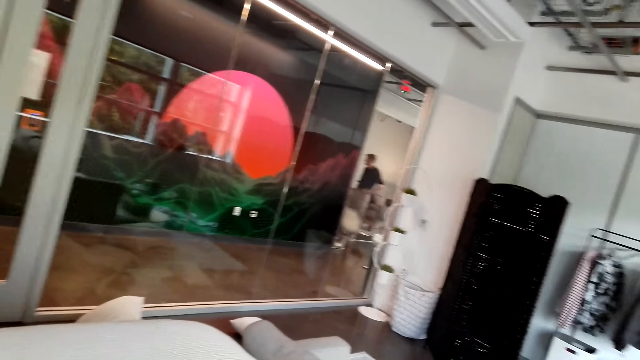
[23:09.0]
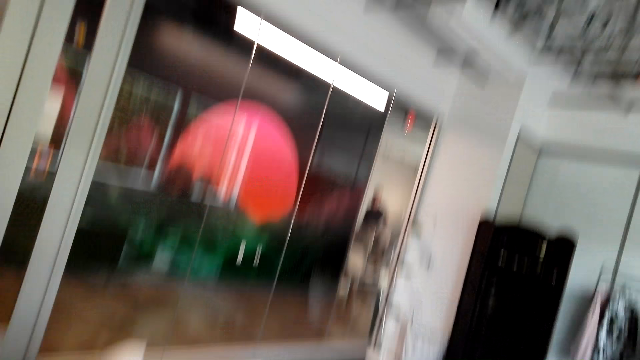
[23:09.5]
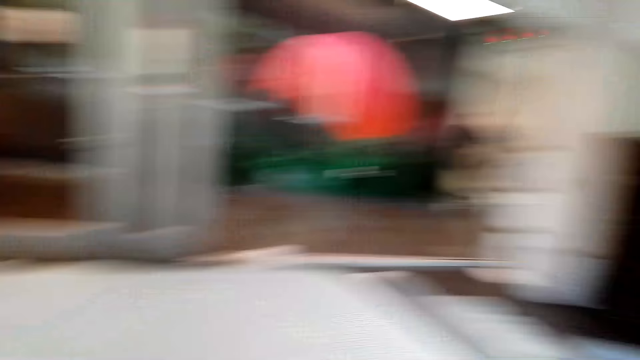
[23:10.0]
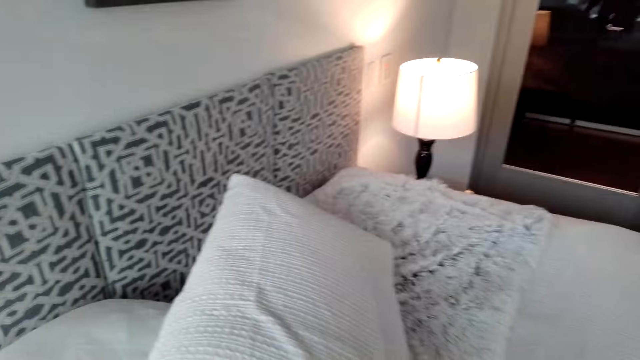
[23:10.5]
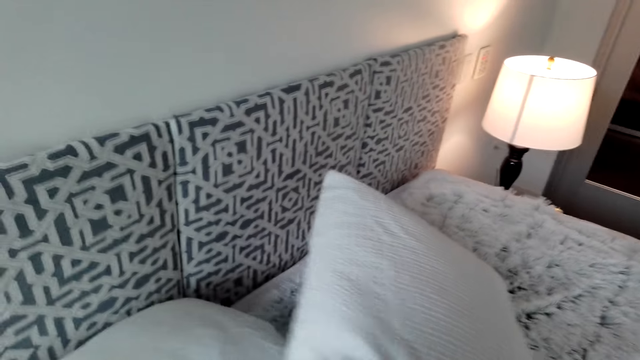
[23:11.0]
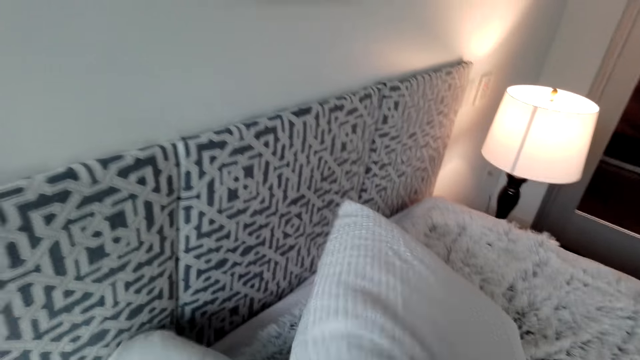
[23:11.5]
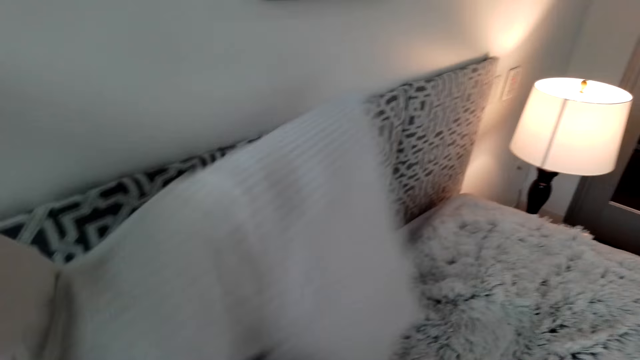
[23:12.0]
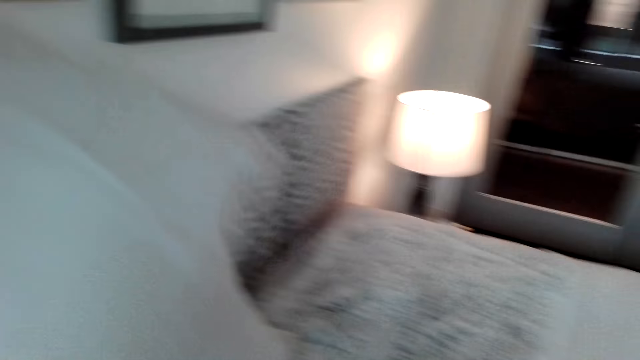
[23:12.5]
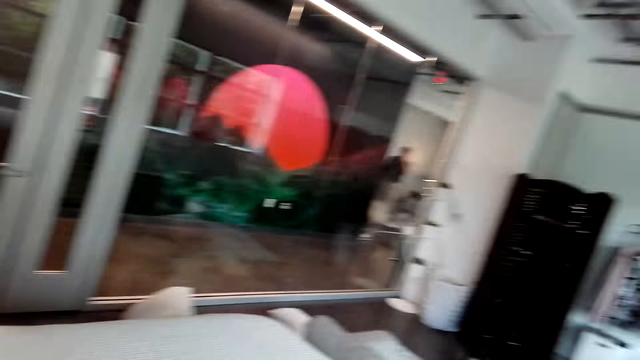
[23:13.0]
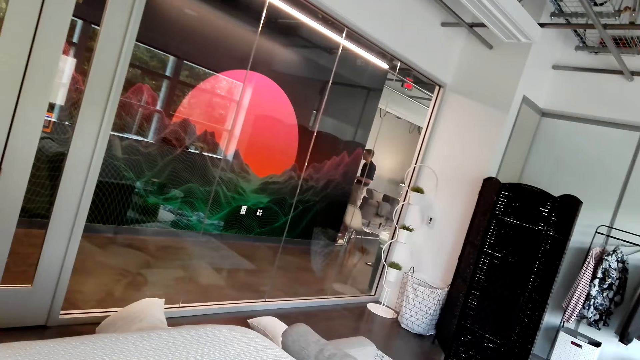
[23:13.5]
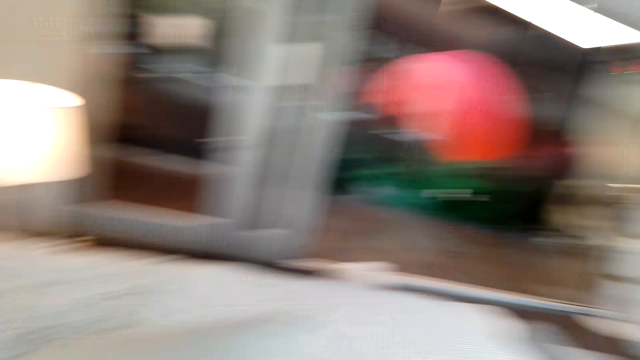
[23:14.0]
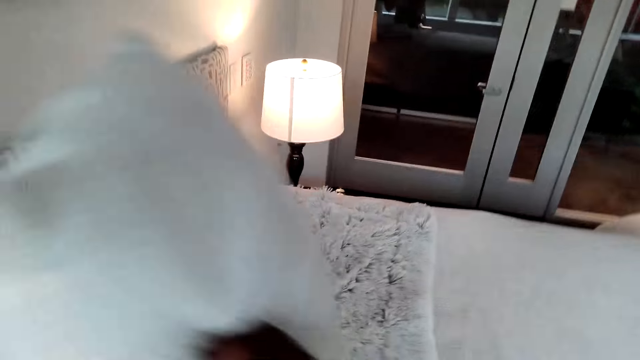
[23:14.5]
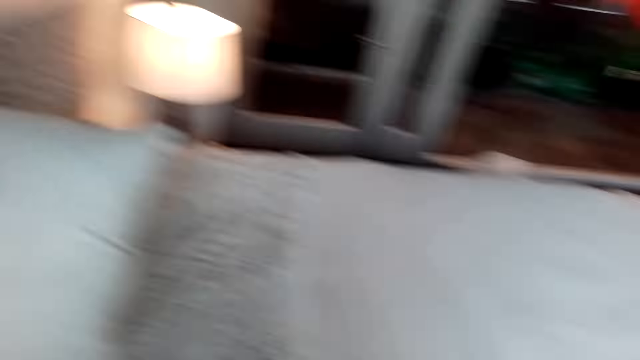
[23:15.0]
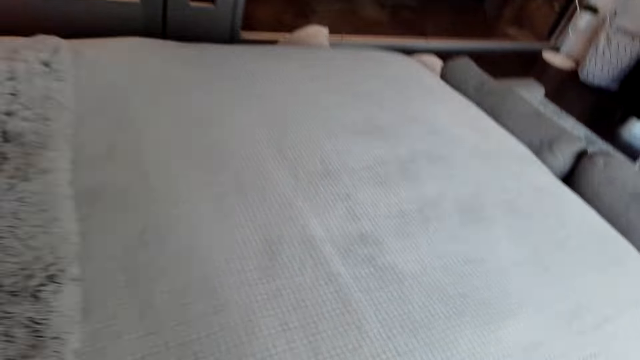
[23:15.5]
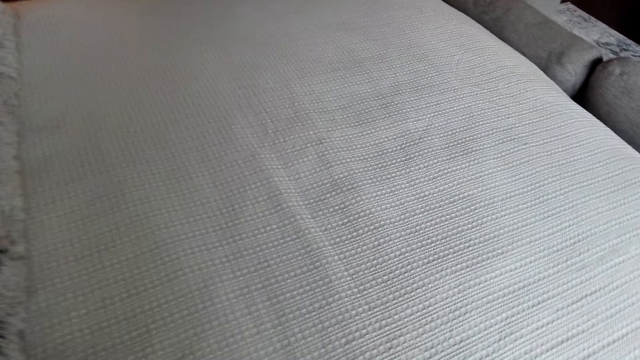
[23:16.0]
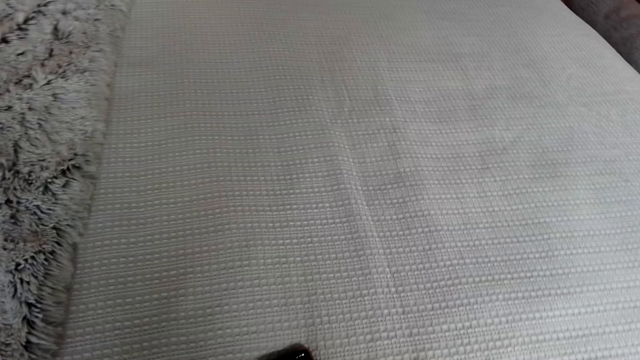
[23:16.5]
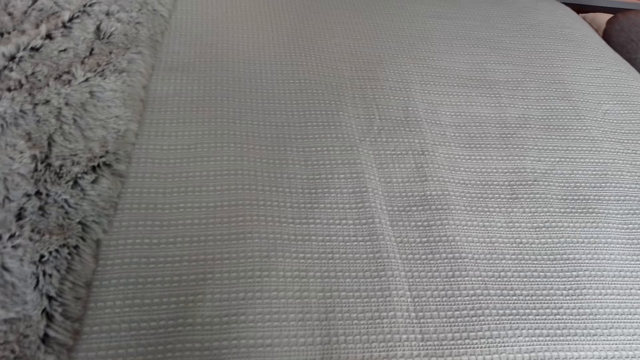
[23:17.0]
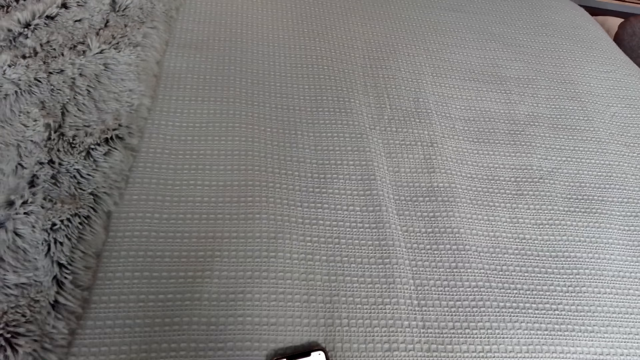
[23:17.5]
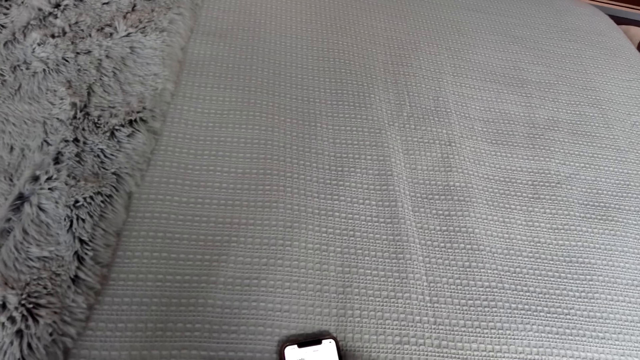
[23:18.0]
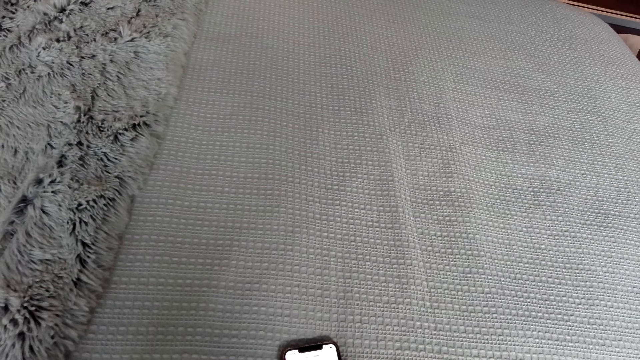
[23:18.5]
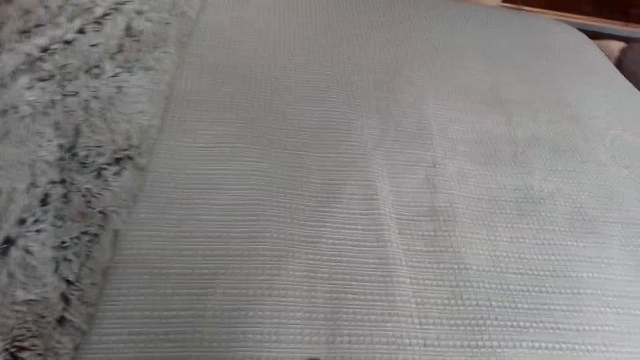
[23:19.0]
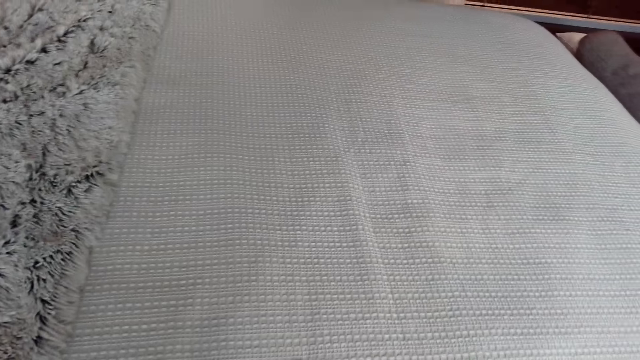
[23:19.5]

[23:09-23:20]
The camera wearer arranges the pillow well on the bed. They converse with a man.

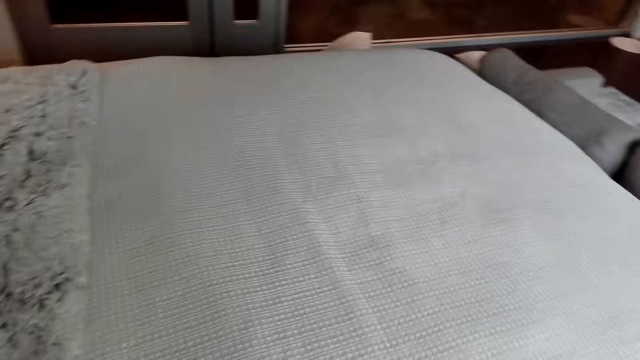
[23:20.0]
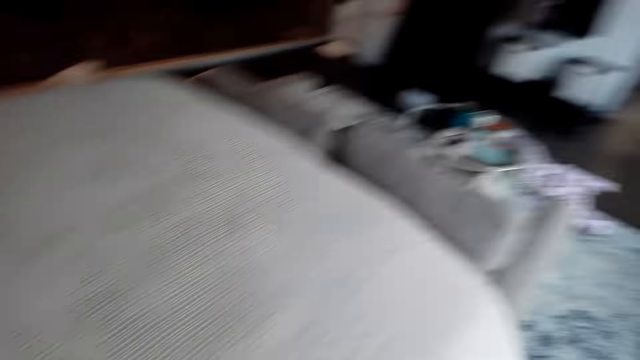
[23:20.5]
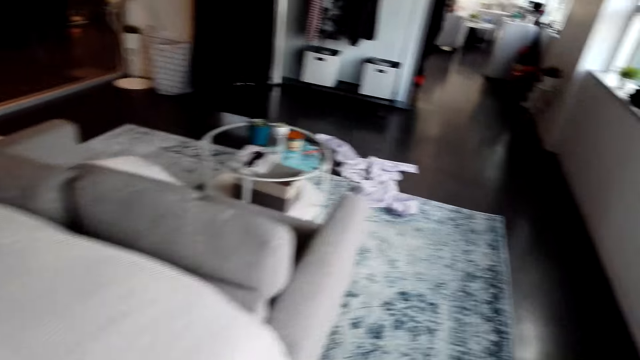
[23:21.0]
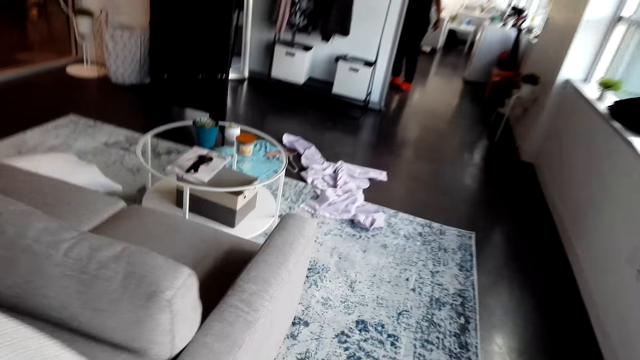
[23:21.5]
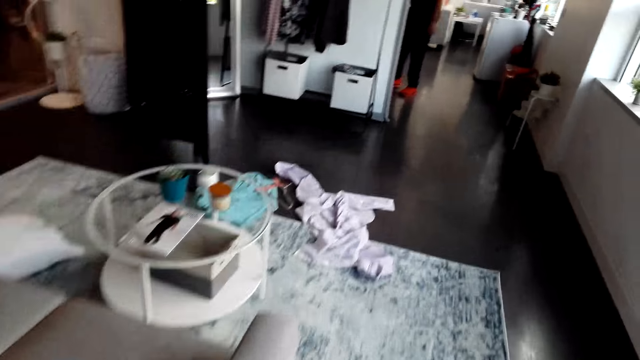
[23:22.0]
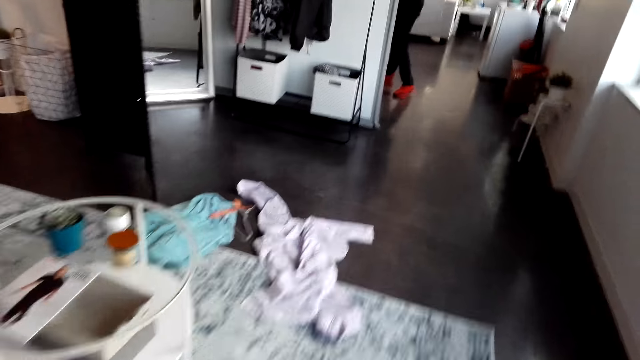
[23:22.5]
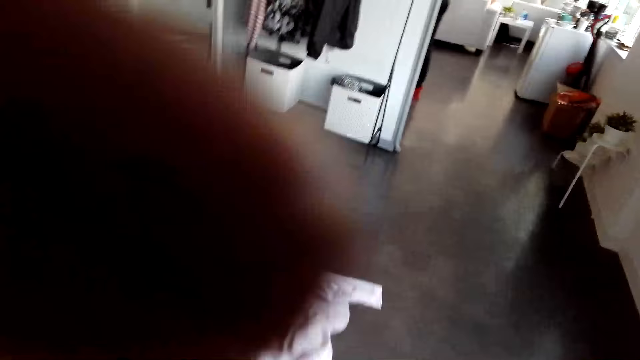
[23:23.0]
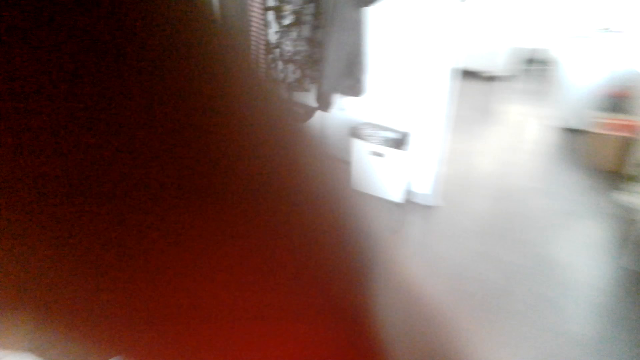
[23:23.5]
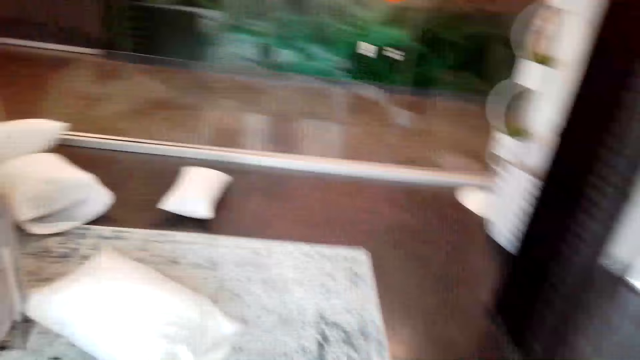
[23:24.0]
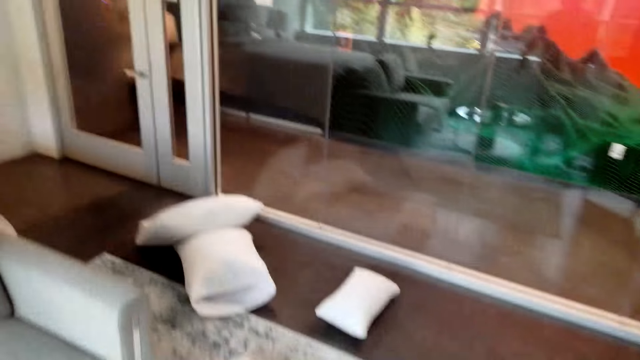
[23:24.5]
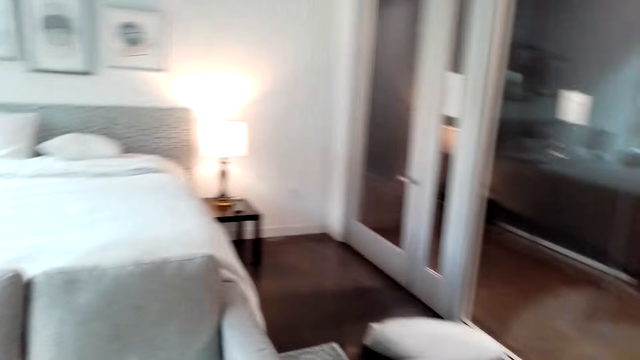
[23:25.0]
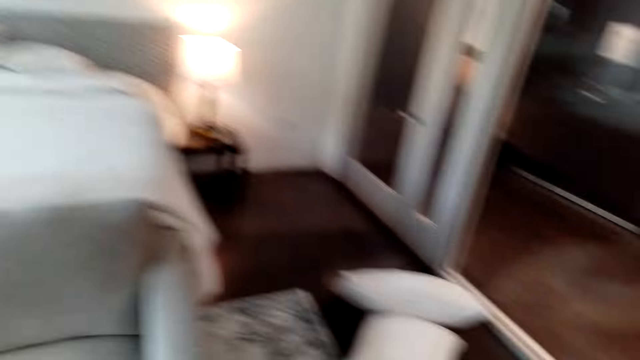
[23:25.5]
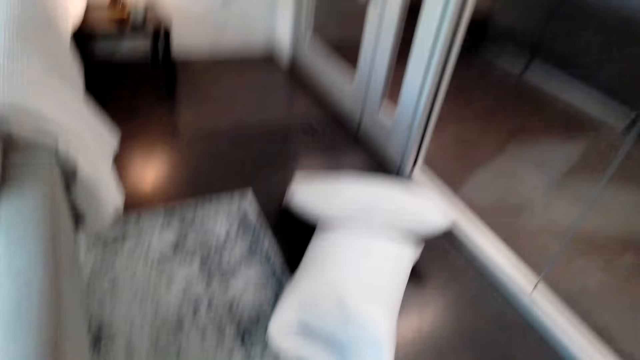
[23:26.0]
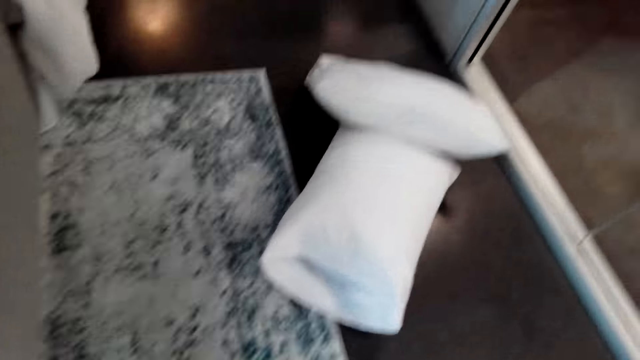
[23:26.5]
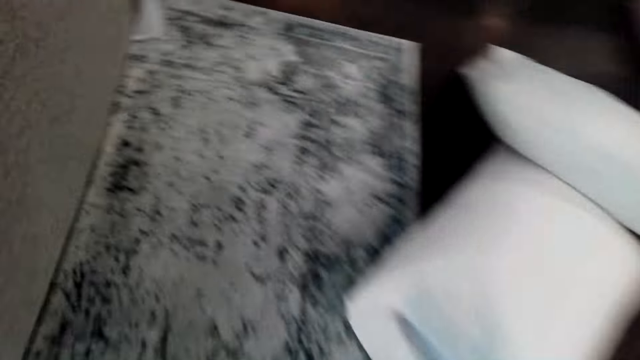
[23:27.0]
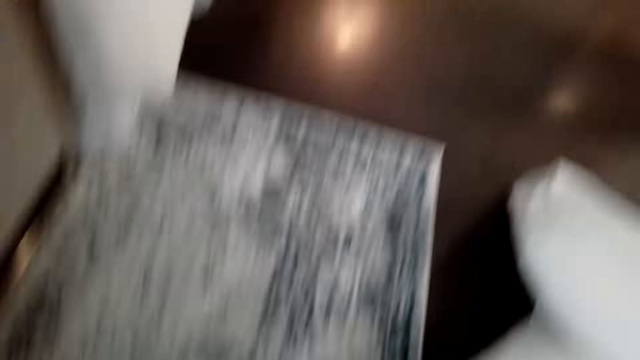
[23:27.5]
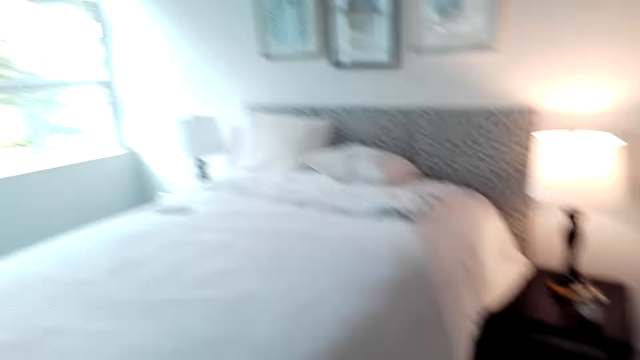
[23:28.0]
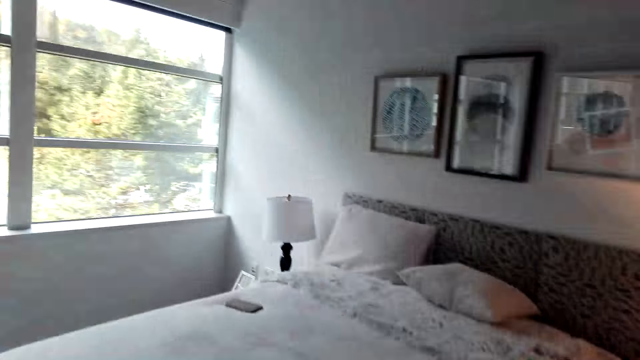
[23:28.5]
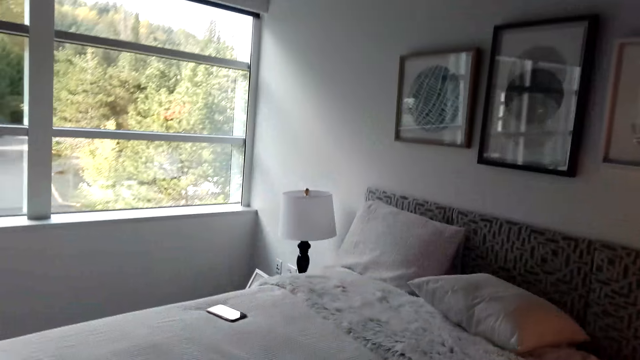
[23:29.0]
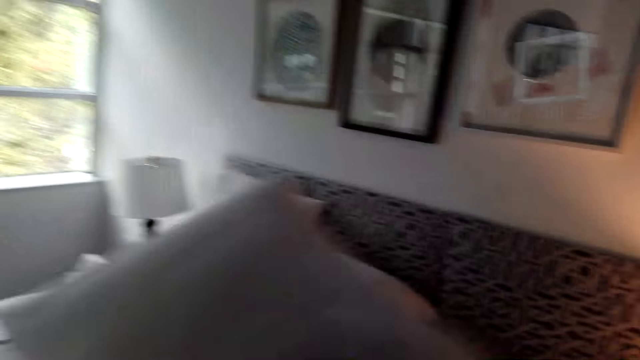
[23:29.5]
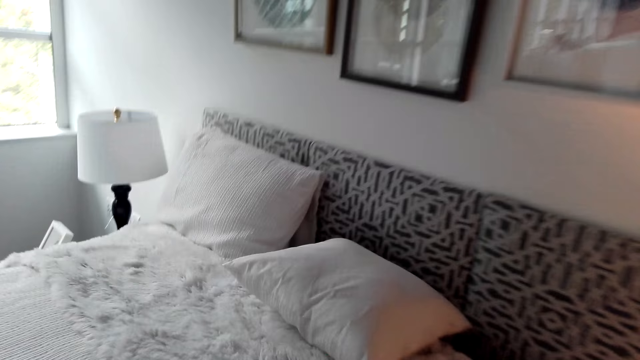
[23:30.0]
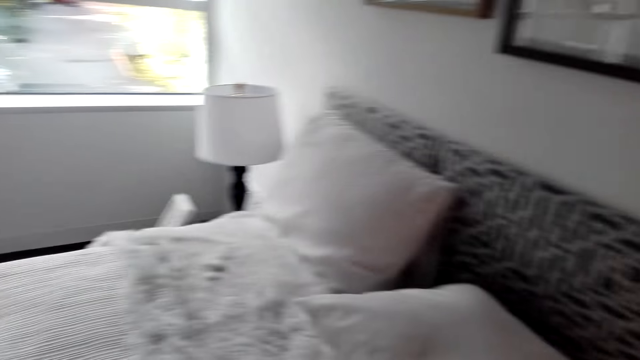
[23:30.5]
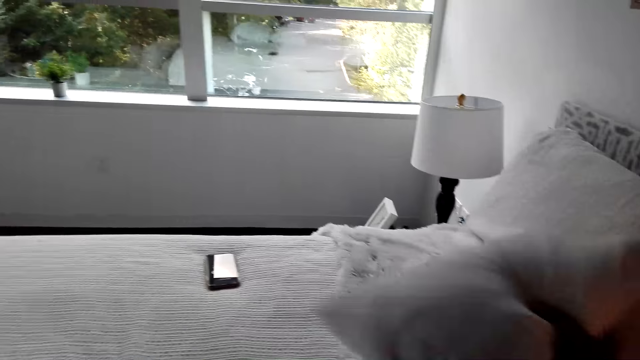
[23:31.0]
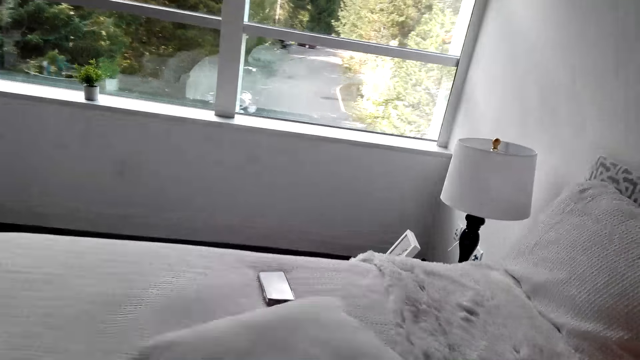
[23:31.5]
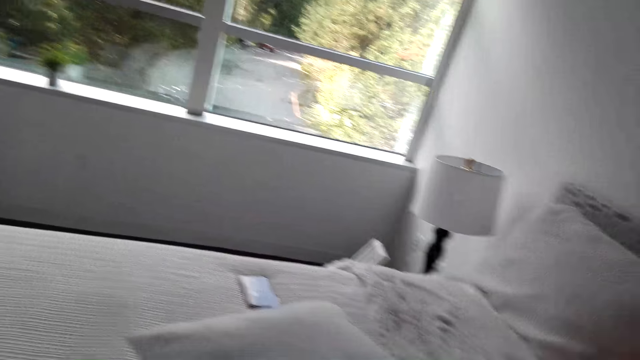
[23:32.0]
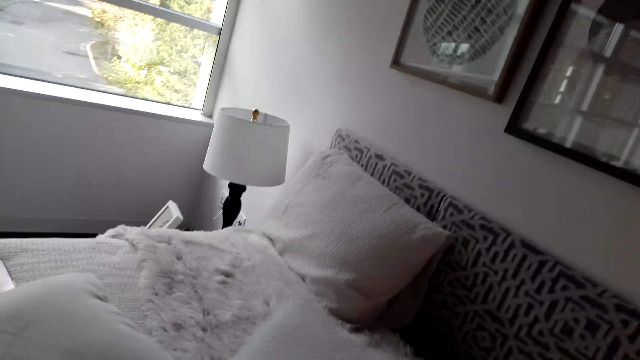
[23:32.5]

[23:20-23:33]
The camera wearer walks in the house. They adjust the camera. They bend down and pick up the pillow on the floor. They place the pillow on the bed.
